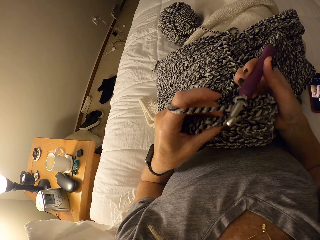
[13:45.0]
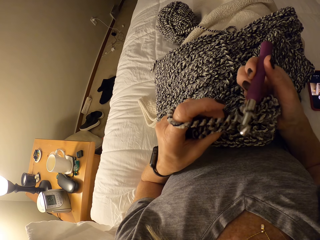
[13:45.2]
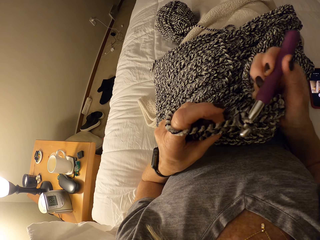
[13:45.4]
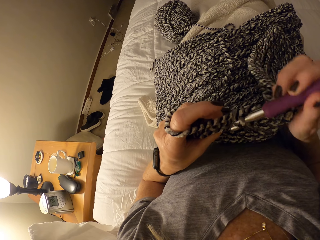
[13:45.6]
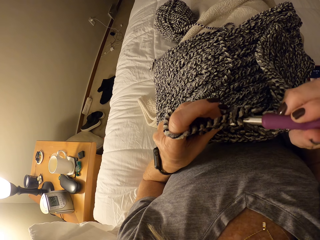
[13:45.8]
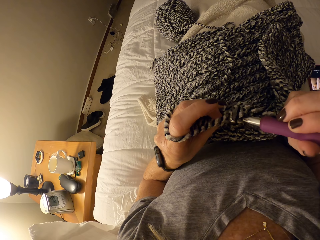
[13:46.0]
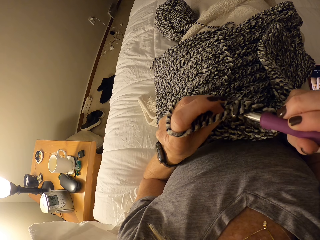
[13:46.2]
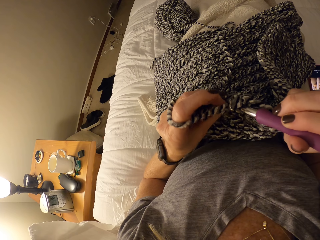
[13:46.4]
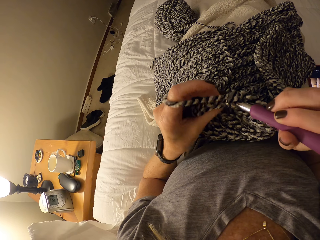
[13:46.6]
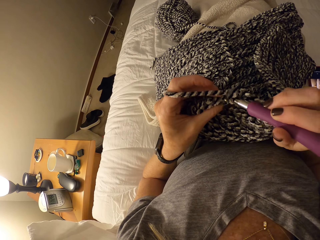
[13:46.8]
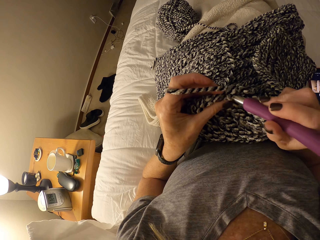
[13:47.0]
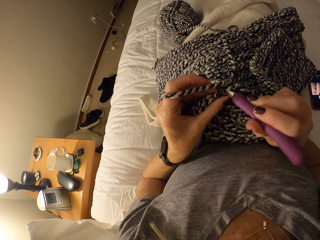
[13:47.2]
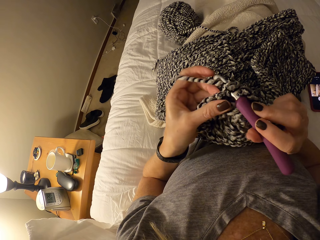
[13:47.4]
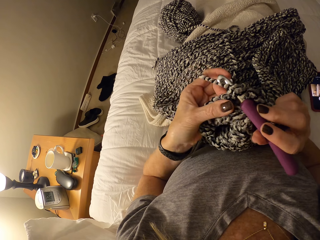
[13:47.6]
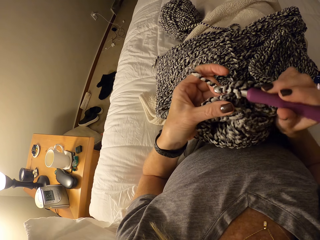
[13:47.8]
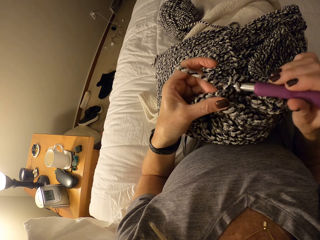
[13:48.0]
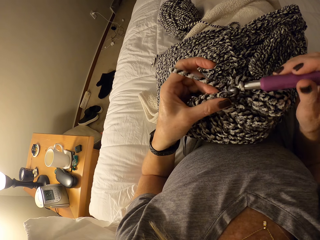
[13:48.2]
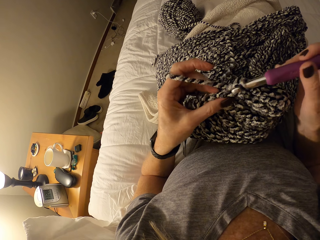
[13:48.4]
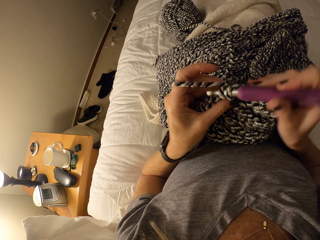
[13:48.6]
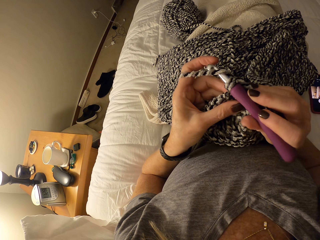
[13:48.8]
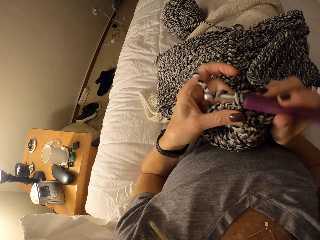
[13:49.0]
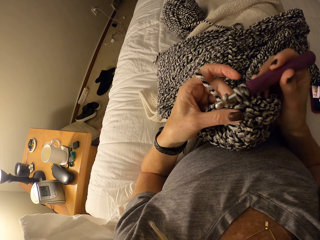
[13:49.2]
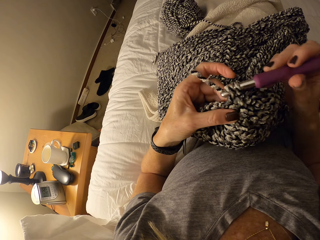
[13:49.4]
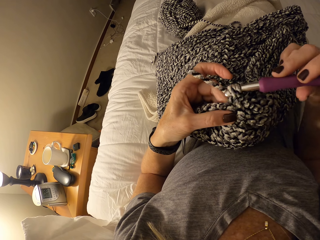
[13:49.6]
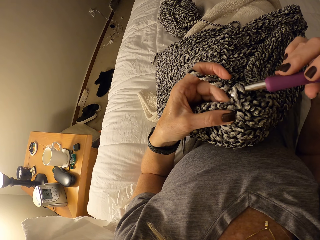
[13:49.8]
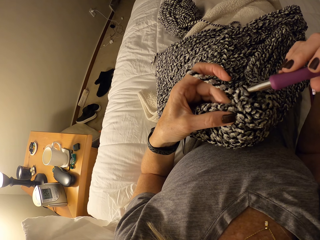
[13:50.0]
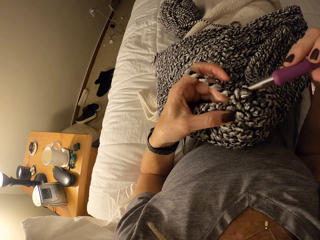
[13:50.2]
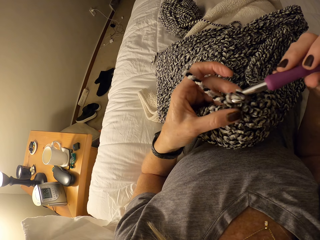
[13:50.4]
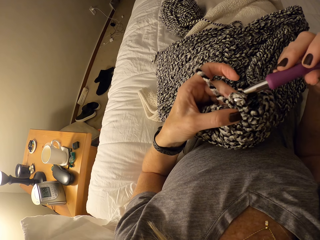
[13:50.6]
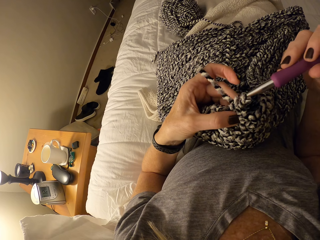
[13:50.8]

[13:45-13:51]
The camera wearer crochets the textile using the crochet hook.

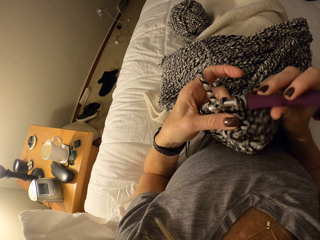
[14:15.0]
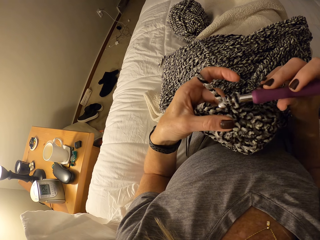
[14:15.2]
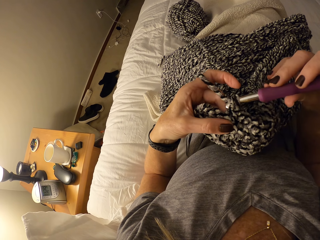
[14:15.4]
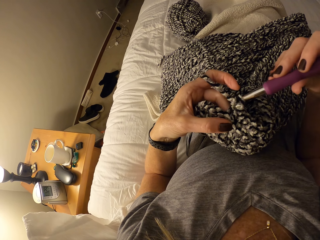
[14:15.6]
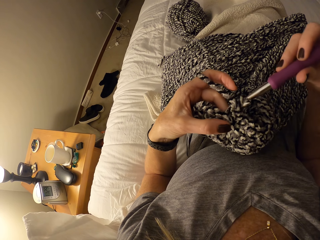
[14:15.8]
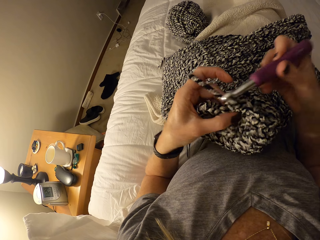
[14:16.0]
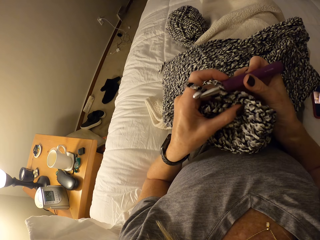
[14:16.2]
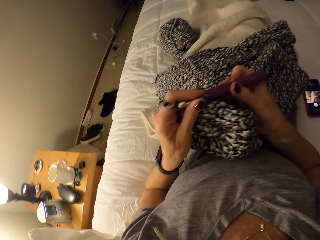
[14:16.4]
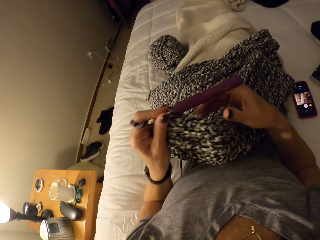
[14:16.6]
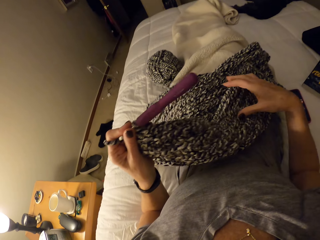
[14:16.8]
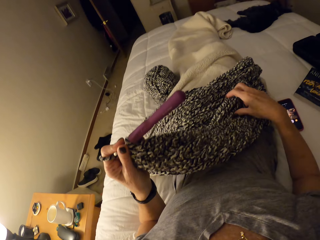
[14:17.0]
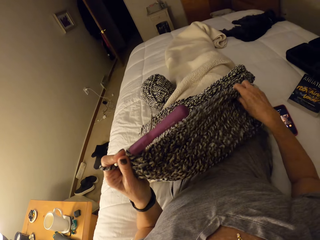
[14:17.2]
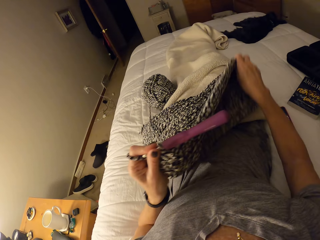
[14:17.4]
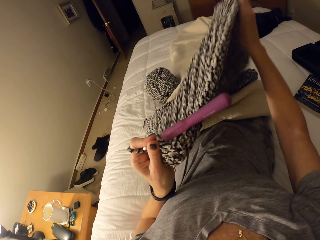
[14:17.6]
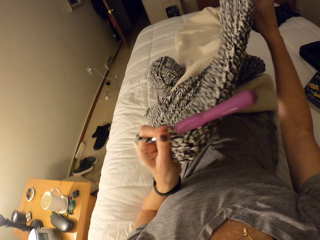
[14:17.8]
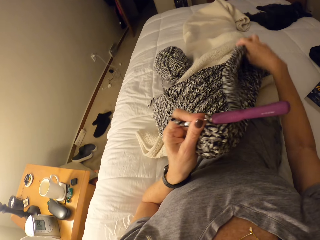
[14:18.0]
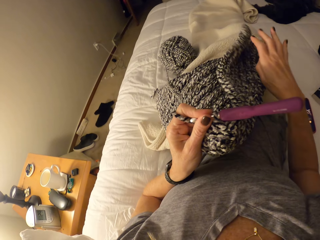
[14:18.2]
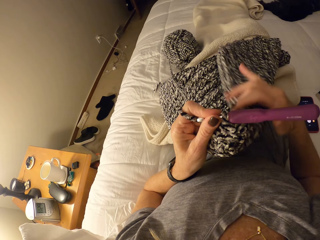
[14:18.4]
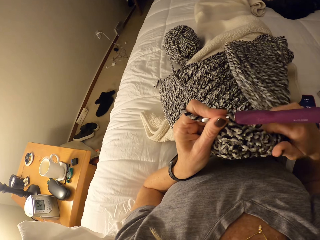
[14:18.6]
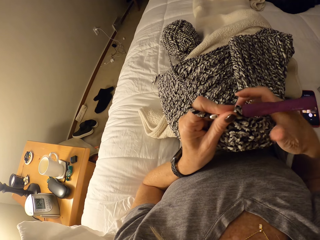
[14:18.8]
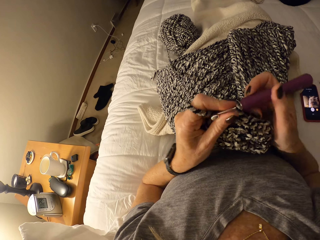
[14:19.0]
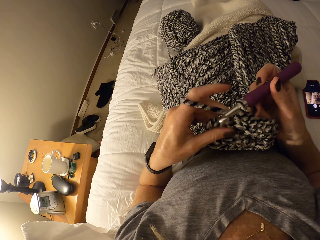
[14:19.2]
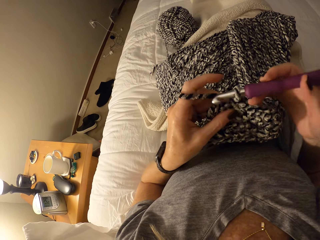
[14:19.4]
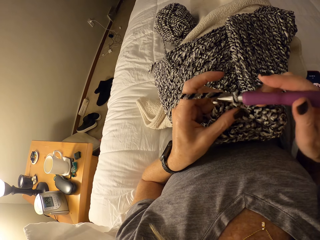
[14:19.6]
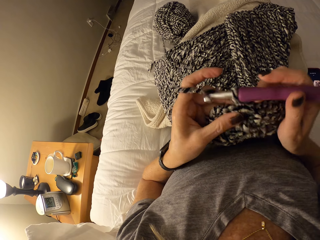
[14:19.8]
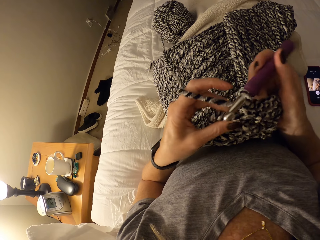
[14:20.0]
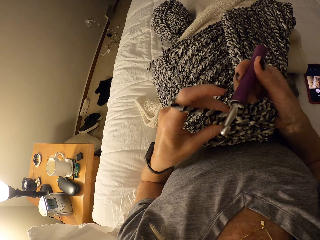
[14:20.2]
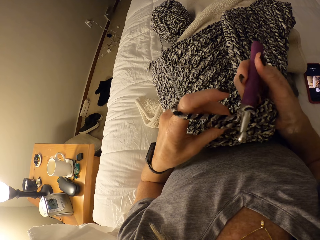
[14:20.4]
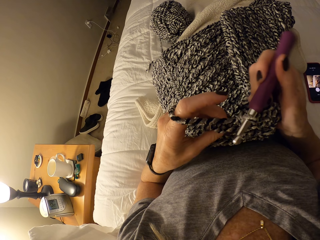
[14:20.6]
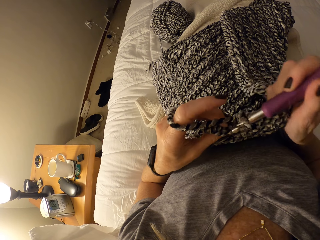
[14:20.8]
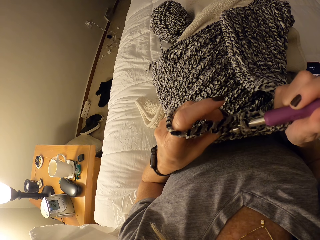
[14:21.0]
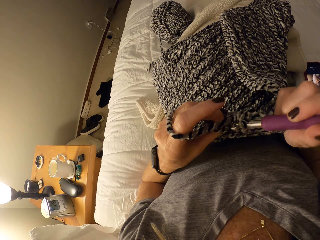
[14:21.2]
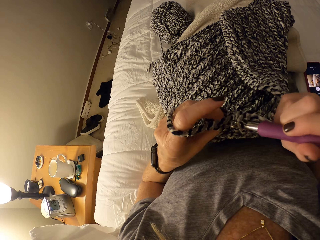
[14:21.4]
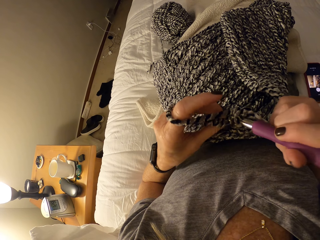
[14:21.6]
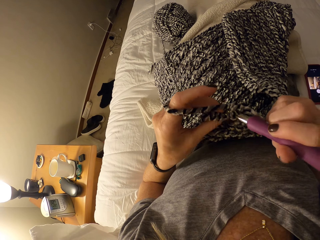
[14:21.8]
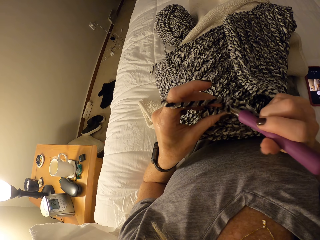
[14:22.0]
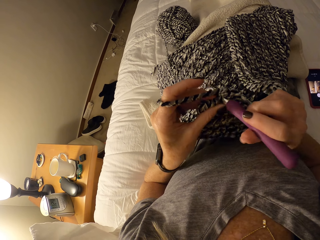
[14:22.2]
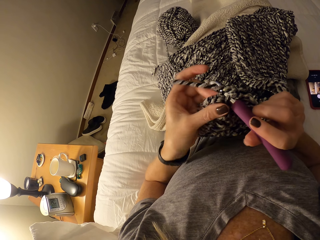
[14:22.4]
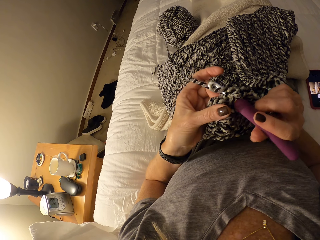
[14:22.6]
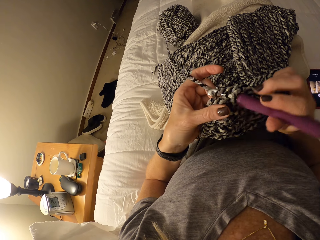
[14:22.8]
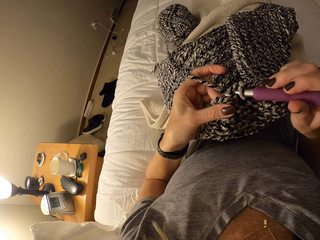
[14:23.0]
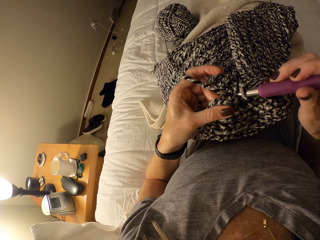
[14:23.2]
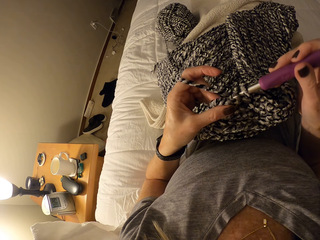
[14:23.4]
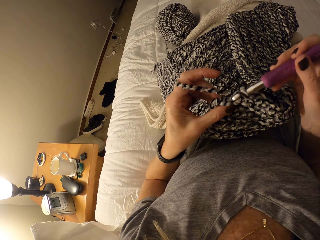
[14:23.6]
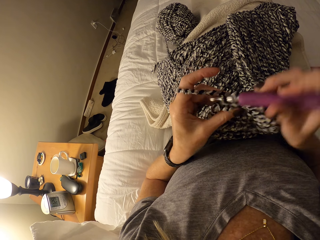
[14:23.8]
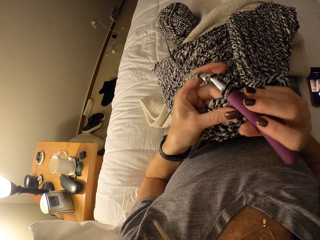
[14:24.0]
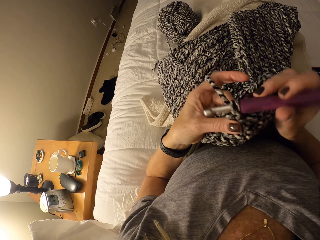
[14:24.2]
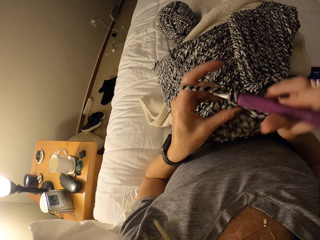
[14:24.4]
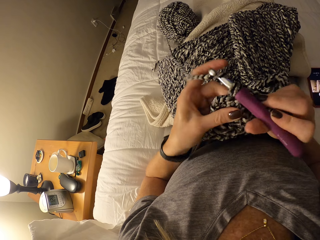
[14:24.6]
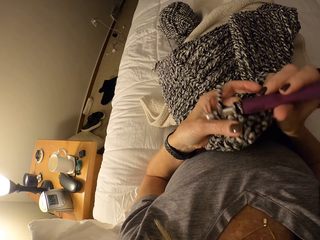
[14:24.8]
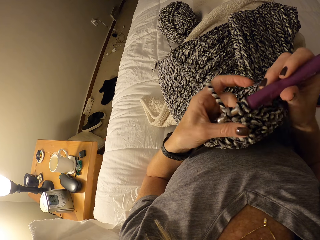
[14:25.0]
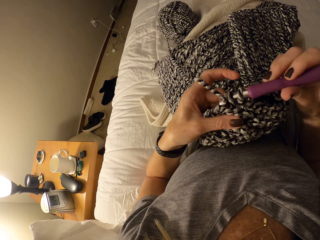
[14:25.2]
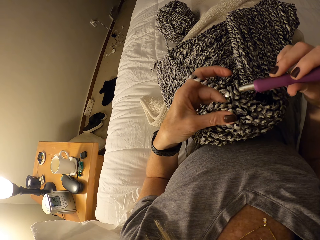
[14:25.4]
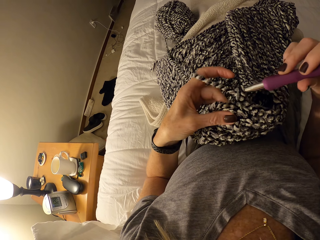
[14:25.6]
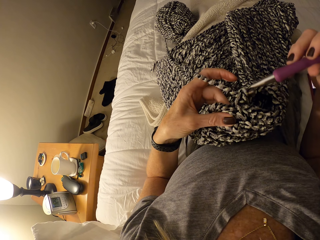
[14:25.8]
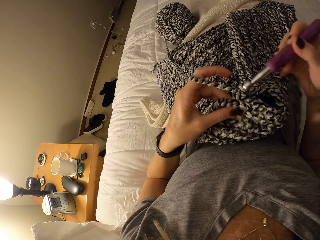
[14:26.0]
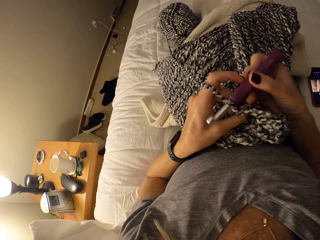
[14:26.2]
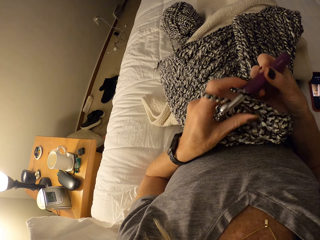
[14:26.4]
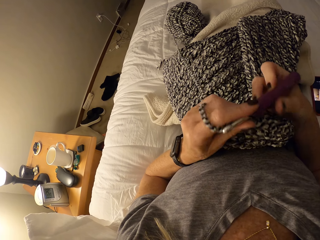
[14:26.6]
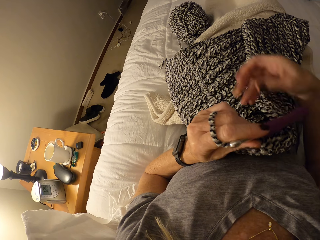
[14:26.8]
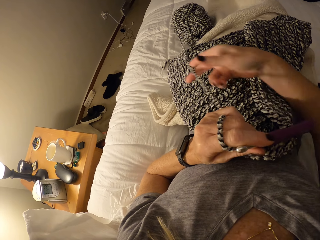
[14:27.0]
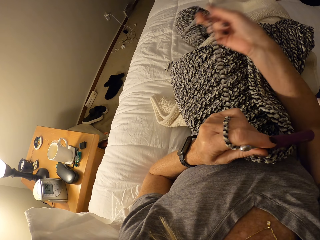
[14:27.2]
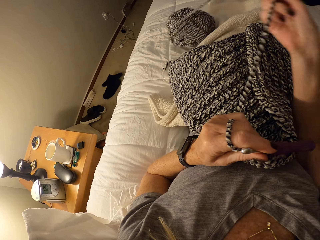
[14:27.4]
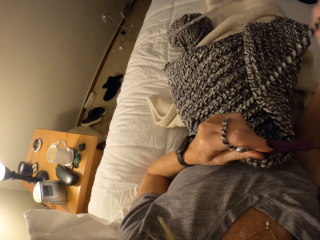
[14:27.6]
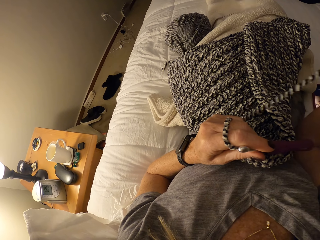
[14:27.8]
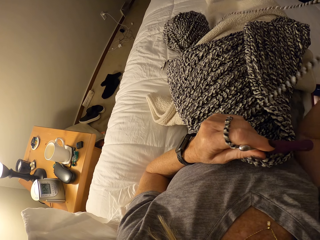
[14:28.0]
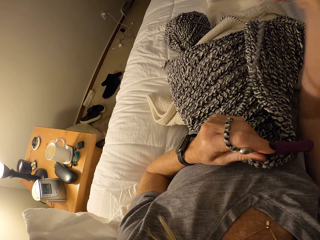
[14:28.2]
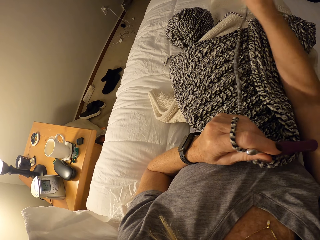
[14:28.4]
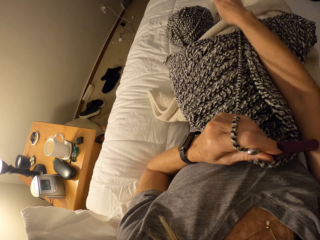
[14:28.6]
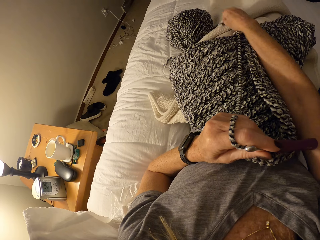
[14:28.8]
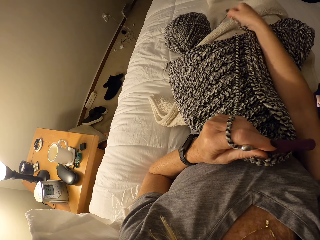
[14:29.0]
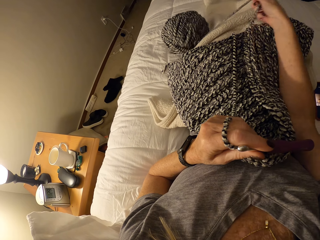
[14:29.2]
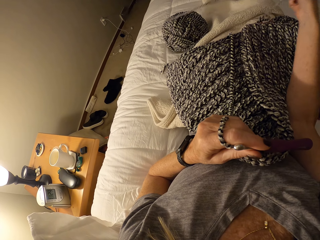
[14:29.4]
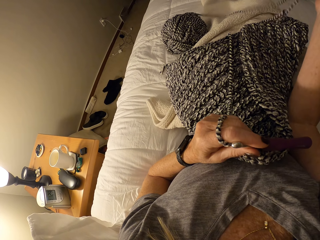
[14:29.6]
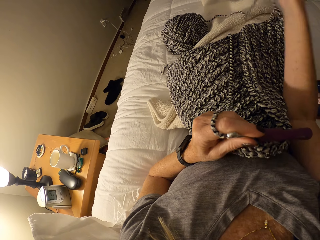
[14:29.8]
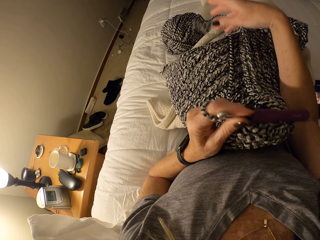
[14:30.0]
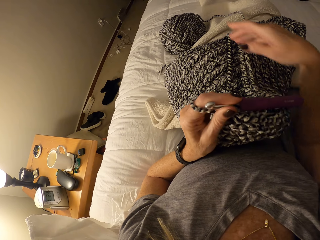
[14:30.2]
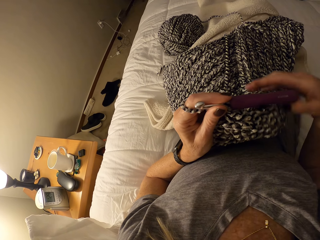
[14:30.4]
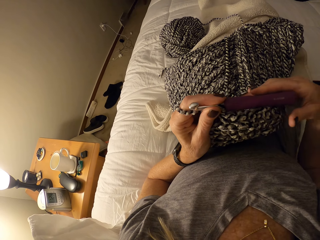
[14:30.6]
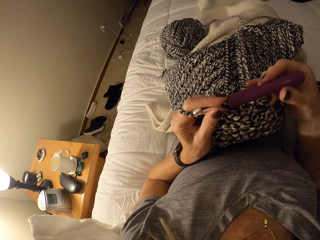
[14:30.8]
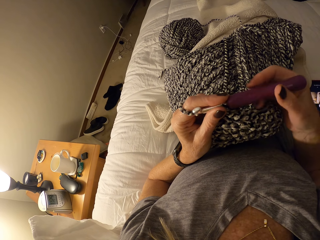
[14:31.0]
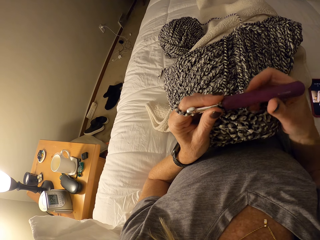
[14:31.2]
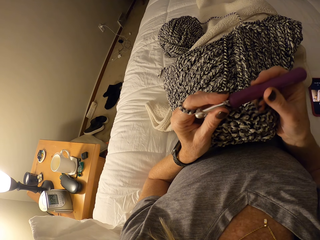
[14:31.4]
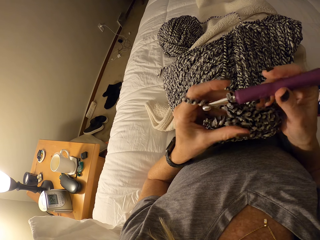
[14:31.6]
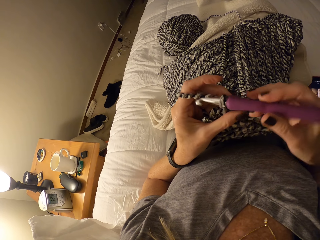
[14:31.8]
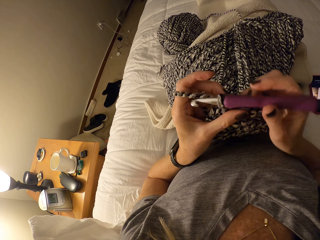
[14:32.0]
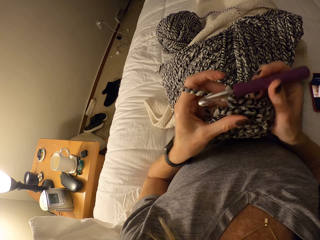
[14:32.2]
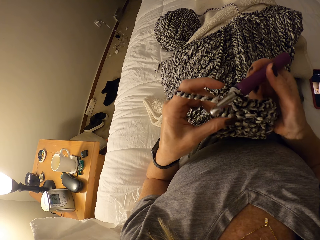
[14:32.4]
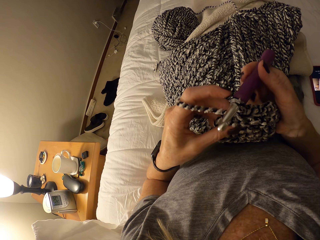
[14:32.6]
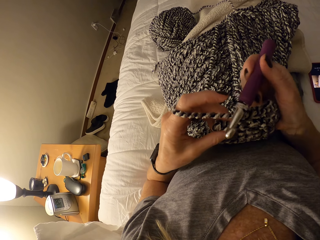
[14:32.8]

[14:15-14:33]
The camera wearer holds both the textile and the crochet hook with the left hand. She adjusts the crochet fabric on her lap with her right hand. She holds the crochet hook with the right hand. She crochets the fabric with the crochet hook and yarn. She holds both the textile and the crochet hook with the left hand. She pulls on the yarn with her right hand. She holds the crochet hook with the right hand. She crochets the fabric with the crochet hook and the yarn.
